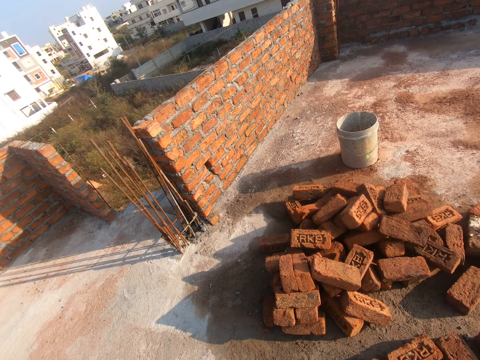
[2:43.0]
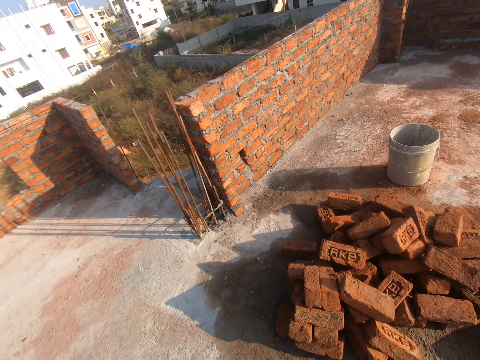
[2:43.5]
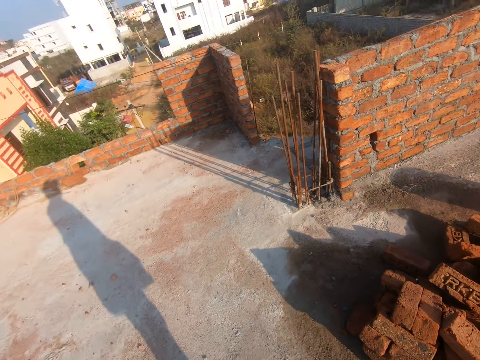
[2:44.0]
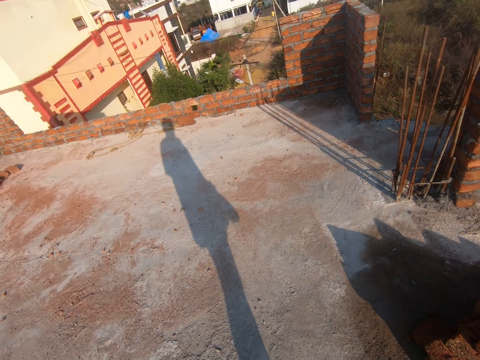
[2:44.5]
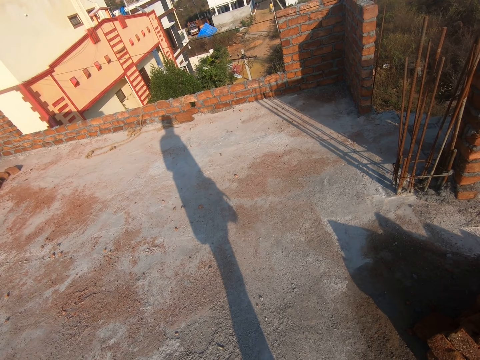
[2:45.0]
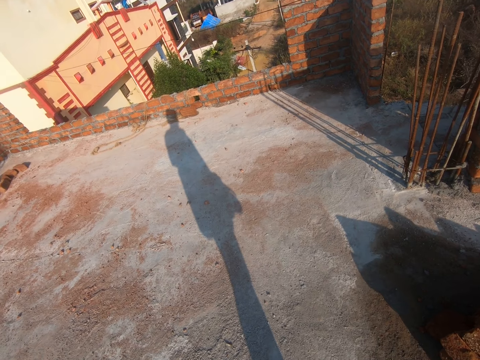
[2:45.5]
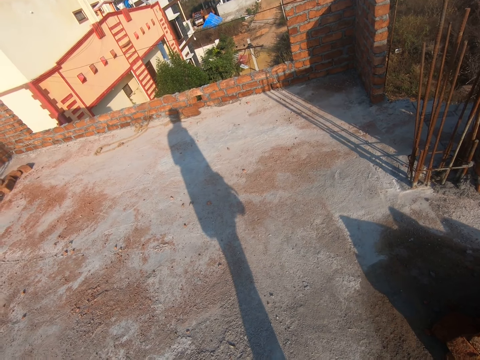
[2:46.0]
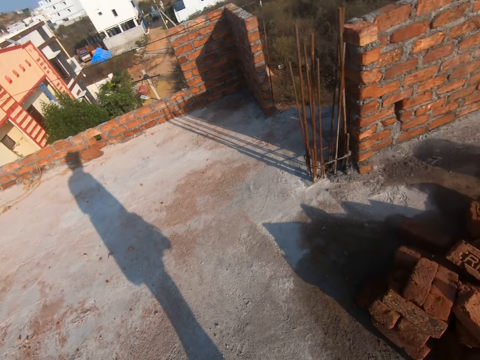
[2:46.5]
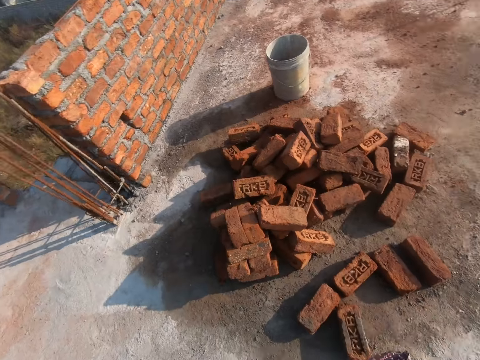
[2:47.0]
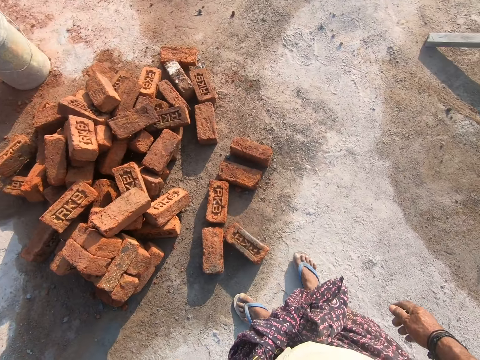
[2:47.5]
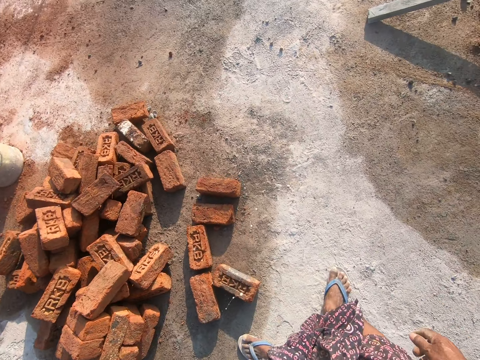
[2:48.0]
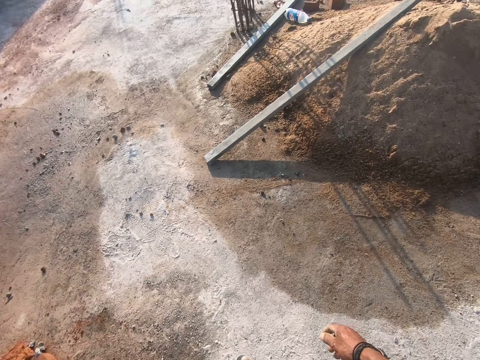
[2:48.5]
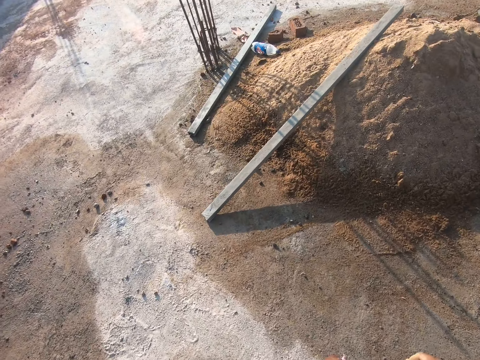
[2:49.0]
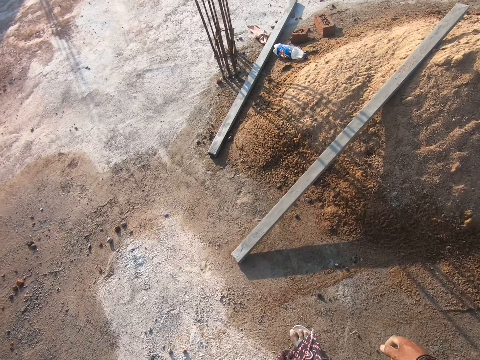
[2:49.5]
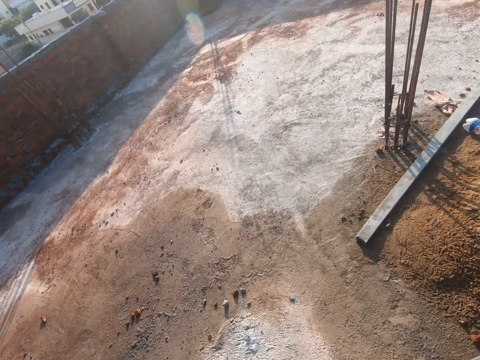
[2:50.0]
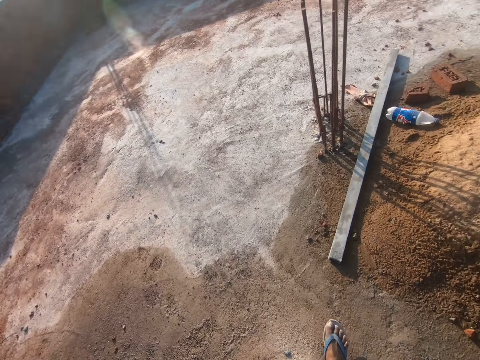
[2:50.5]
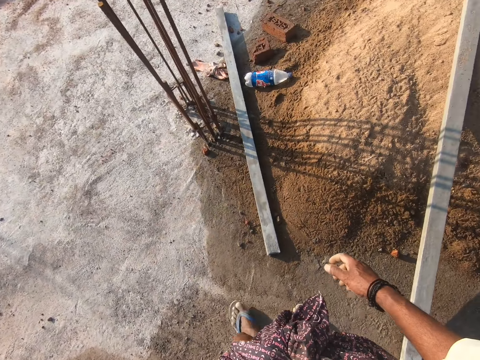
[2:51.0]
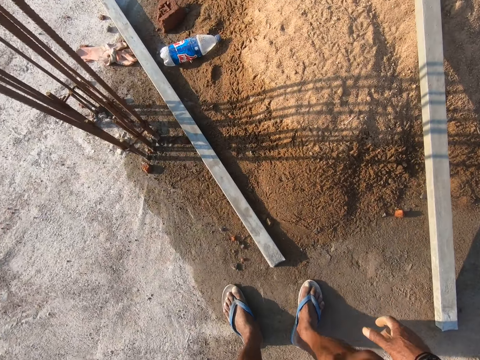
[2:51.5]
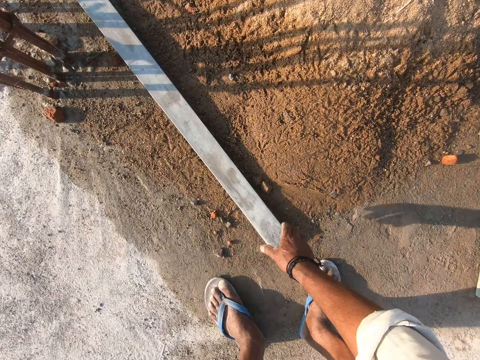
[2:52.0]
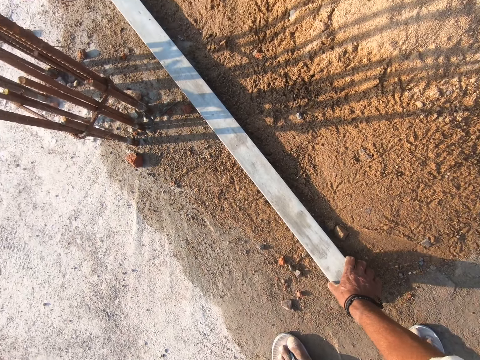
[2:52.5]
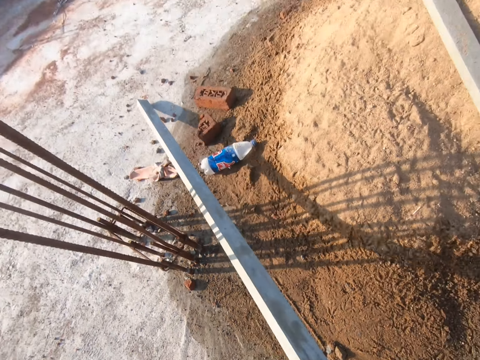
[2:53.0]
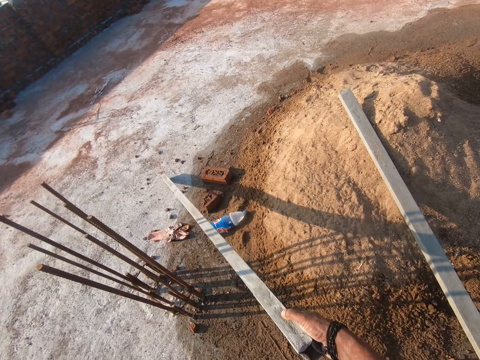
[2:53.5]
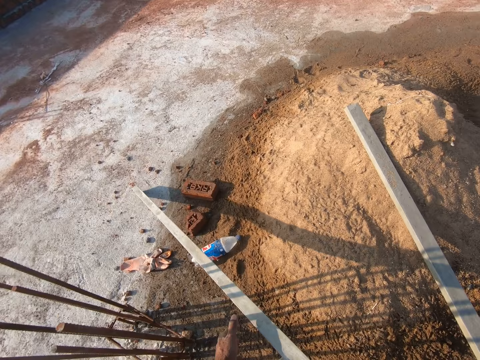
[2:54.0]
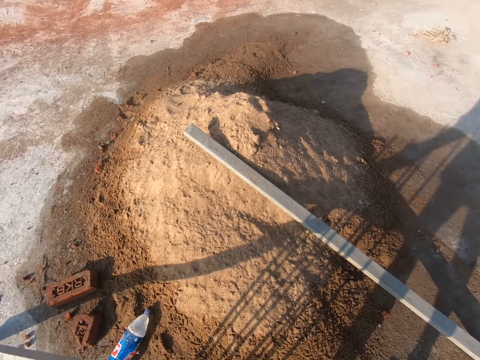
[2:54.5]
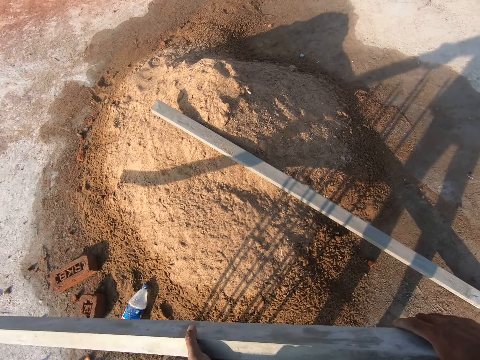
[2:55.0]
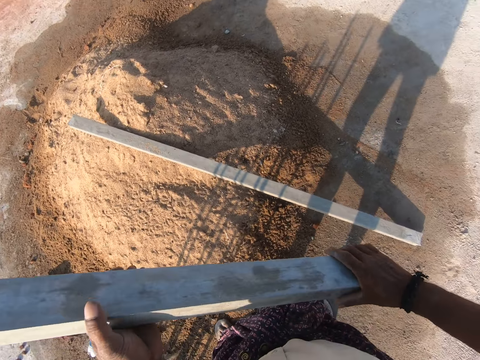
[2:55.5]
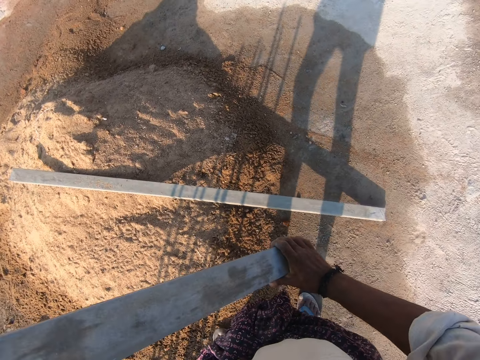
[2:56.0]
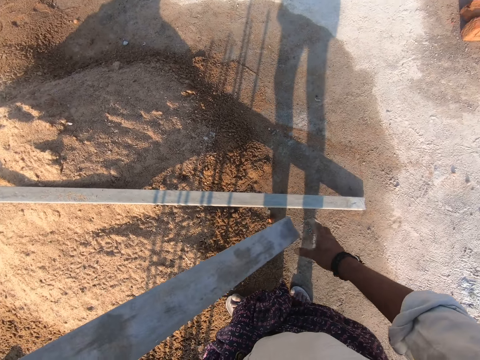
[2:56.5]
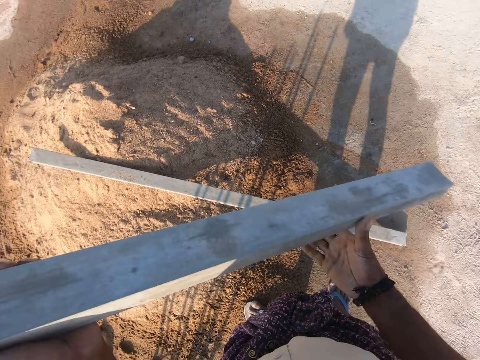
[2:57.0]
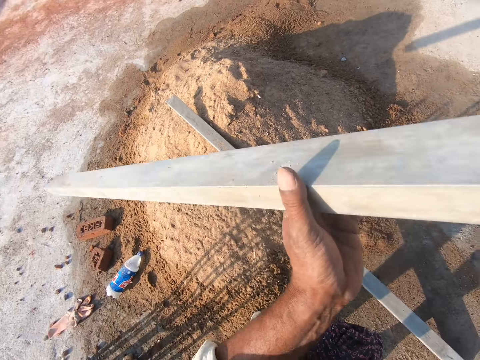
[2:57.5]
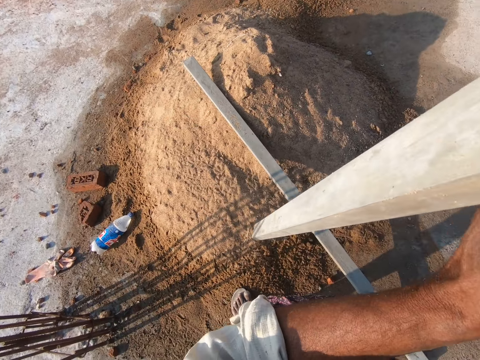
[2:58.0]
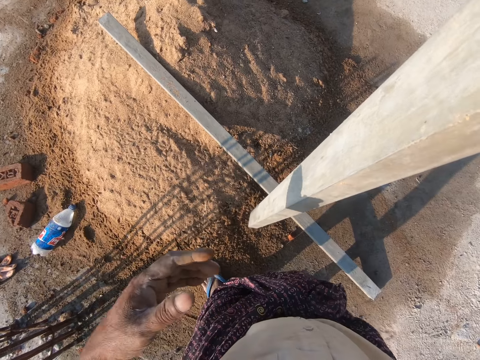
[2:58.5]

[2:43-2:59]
The camera wearer looks around the building top floor. They spit saliva on the building top floor. They walk in the building top floor. They pick a plaster iron bar from the top floor with the right hand. They tilt the plaster iron bar.

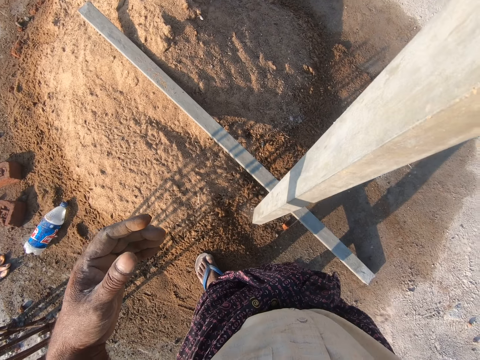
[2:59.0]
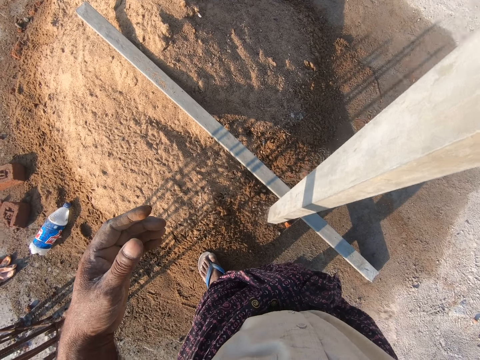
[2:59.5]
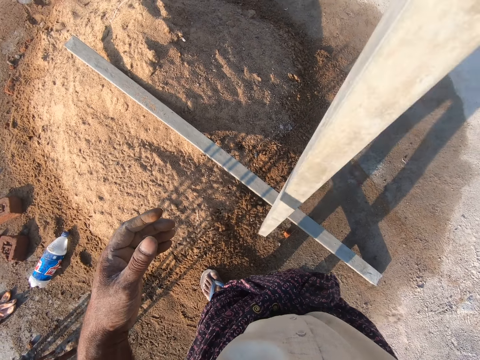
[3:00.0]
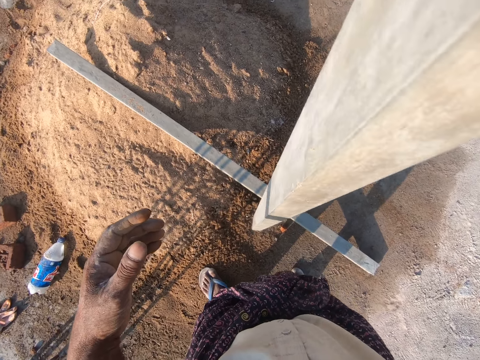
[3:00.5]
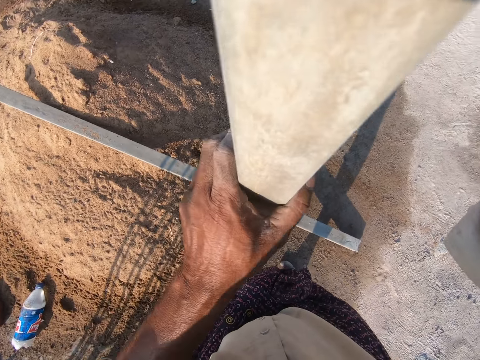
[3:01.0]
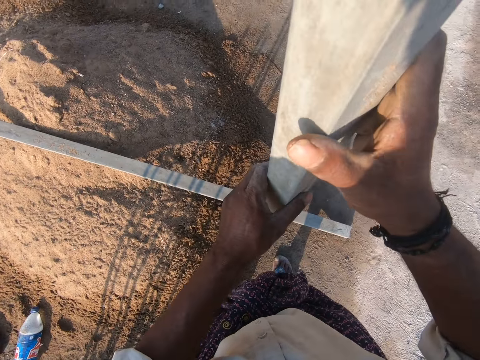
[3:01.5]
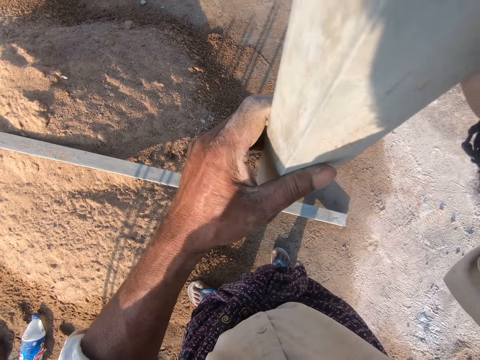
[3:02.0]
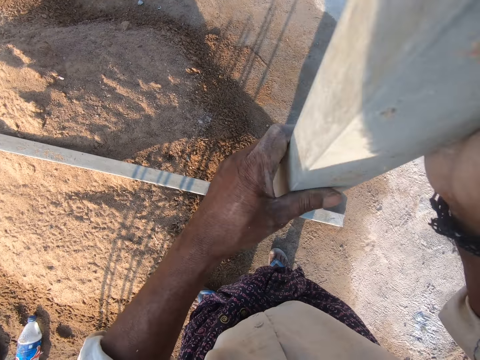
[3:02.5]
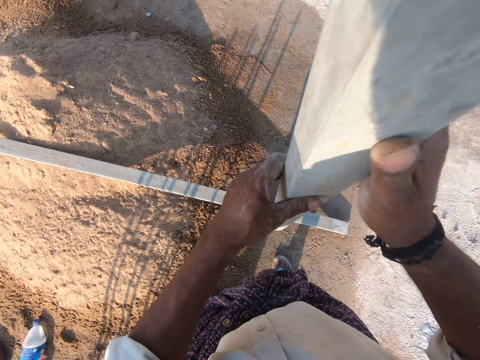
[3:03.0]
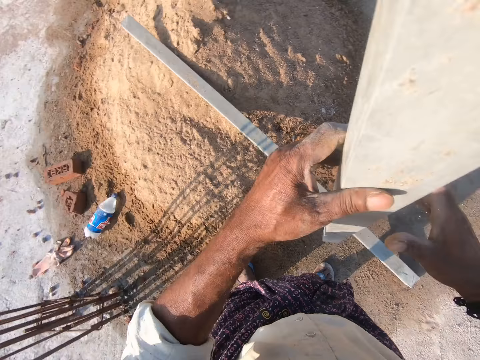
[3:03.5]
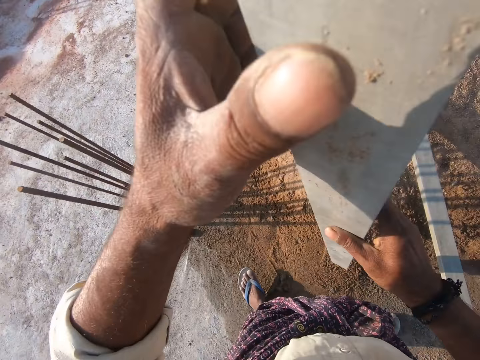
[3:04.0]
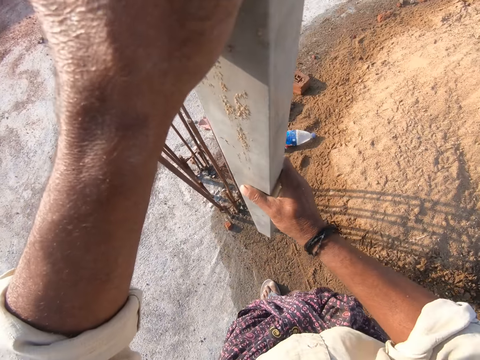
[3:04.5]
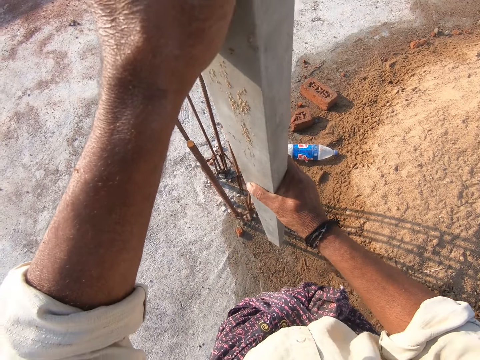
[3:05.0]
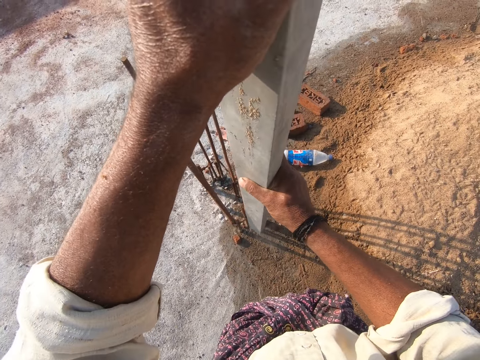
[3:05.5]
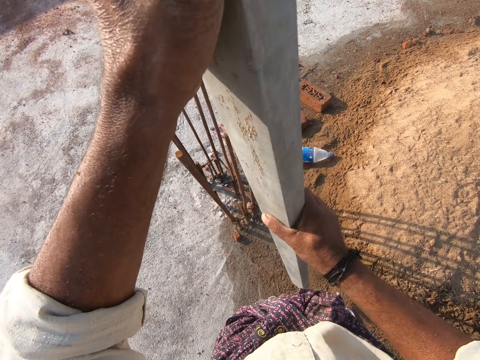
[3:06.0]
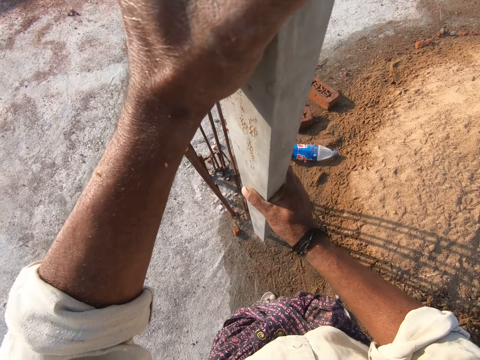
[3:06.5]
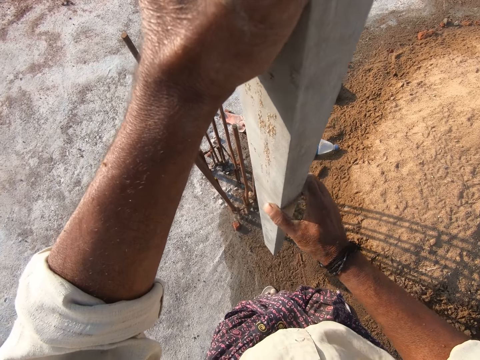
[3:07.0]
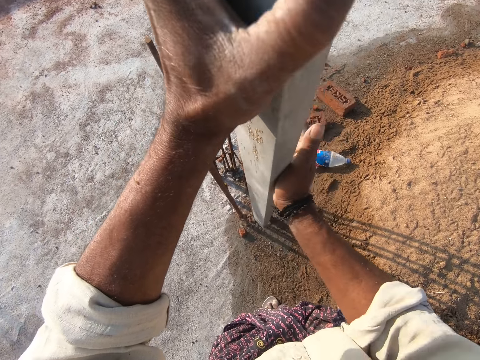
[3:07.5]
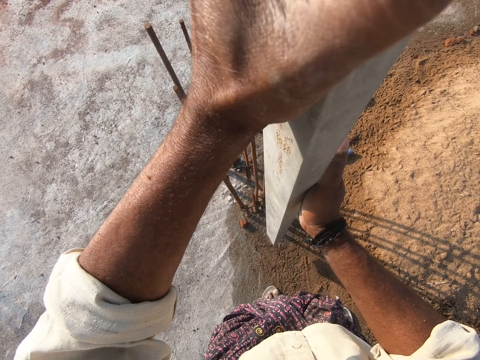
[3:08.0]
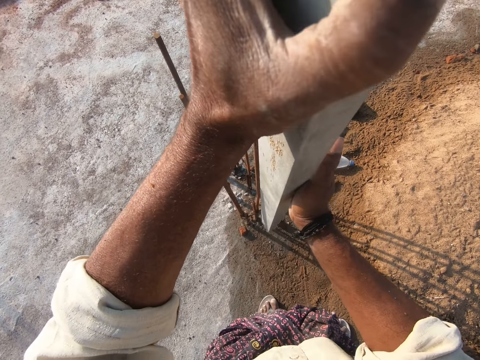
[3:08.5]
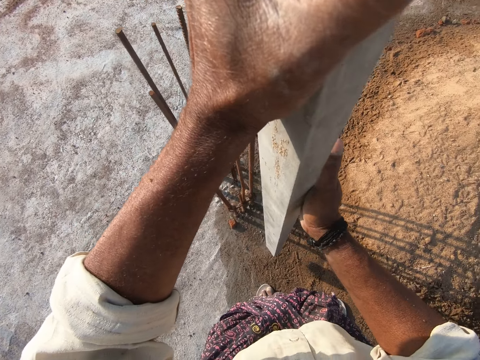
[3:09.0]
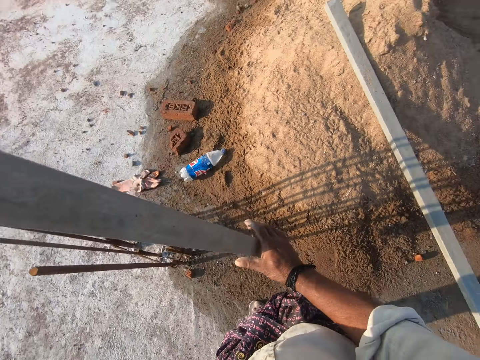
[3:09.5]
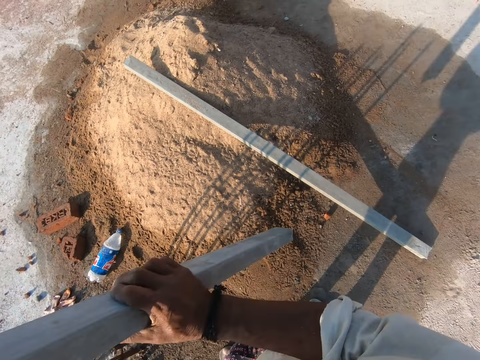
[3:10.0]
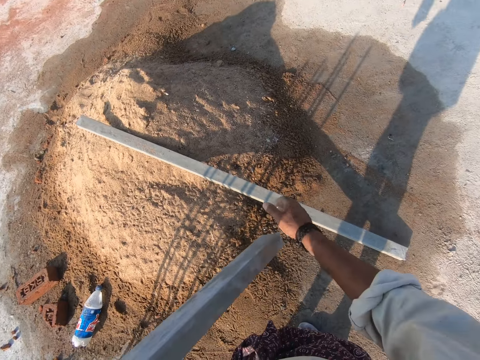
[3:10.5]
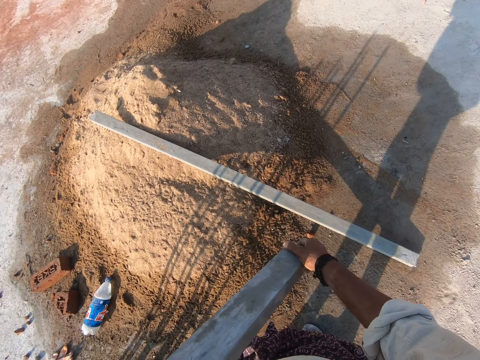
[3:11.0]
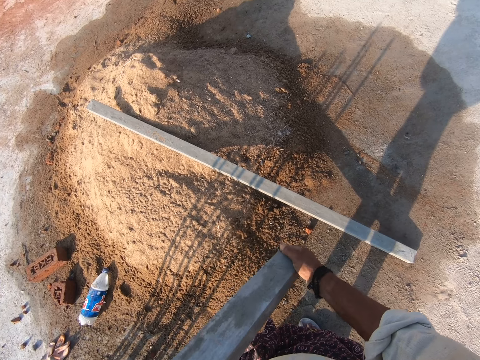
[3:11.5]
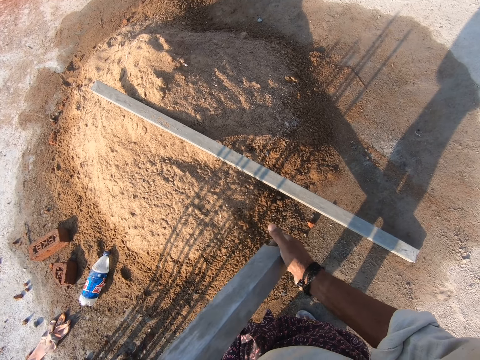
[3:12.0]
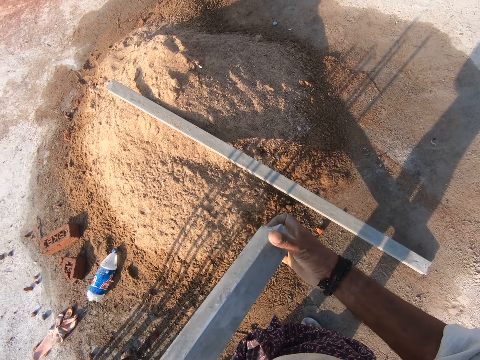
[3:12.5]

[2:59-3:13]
The camera wearer shakes the plaster iron bar with the right hand. They tap the plaster iron bar on the top floor. They tap the plaster iron bar on the pillar building irons. They touch the edges of the plaster iron bar.
